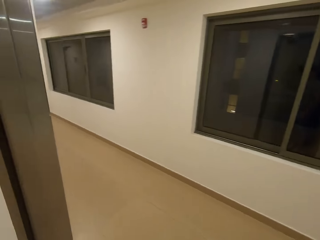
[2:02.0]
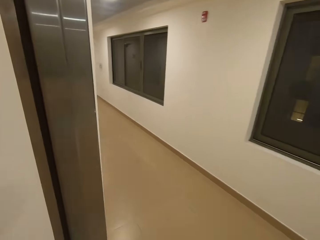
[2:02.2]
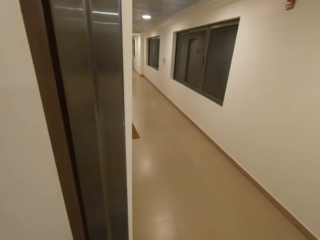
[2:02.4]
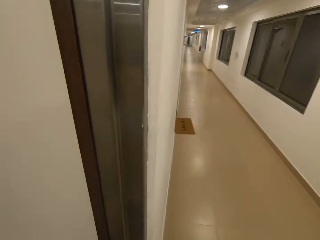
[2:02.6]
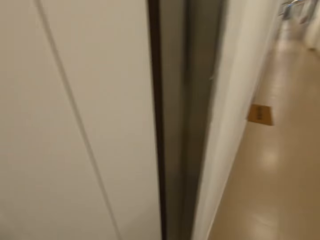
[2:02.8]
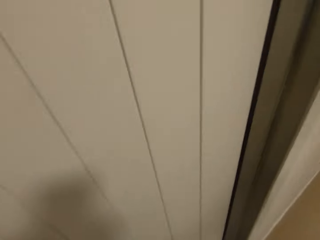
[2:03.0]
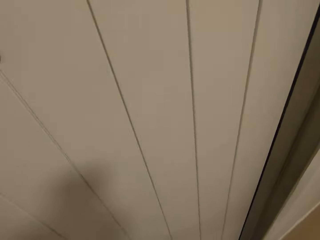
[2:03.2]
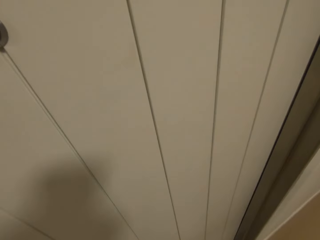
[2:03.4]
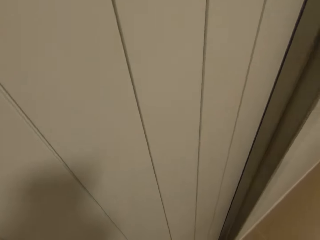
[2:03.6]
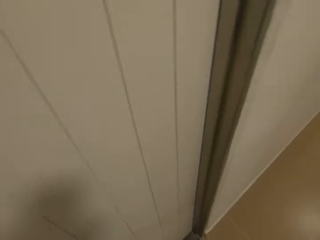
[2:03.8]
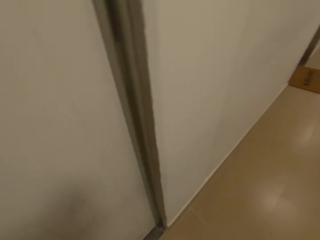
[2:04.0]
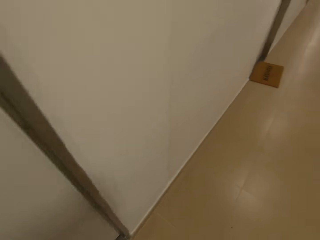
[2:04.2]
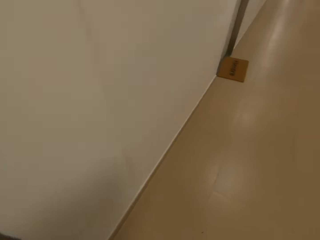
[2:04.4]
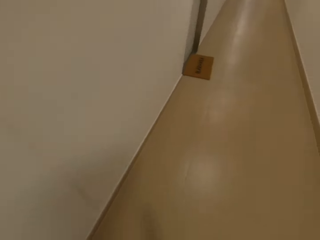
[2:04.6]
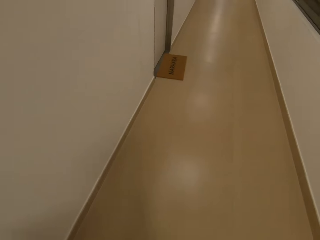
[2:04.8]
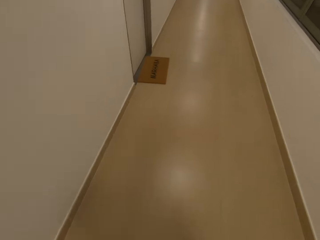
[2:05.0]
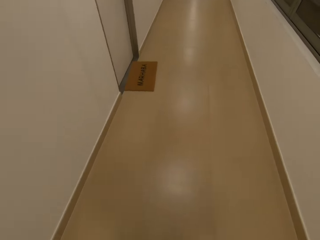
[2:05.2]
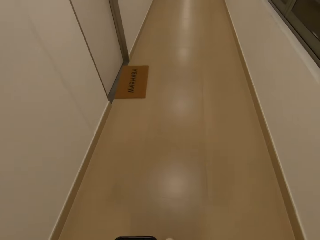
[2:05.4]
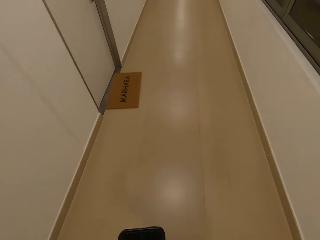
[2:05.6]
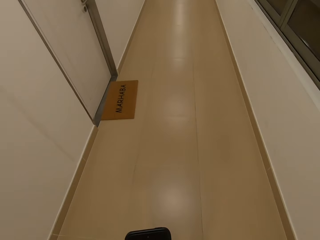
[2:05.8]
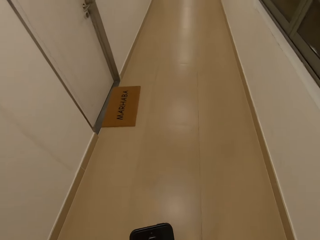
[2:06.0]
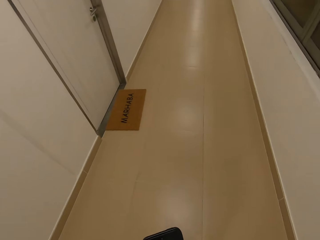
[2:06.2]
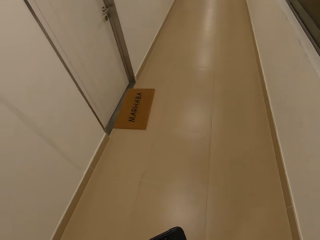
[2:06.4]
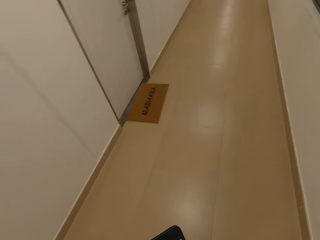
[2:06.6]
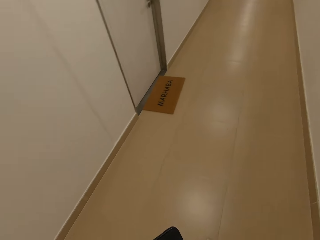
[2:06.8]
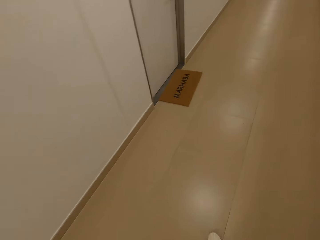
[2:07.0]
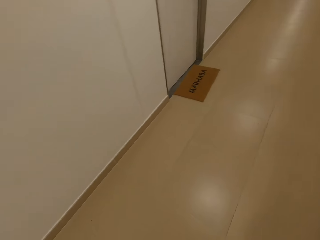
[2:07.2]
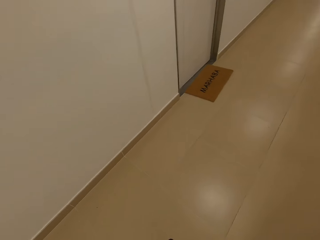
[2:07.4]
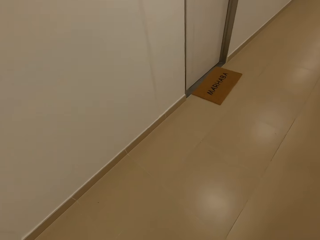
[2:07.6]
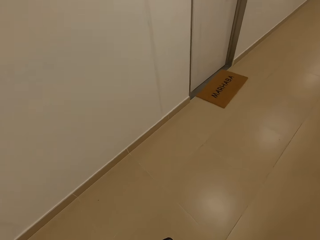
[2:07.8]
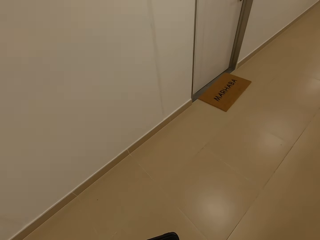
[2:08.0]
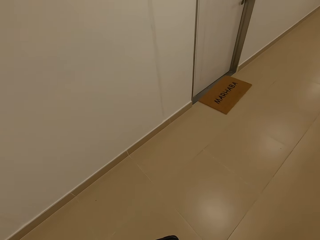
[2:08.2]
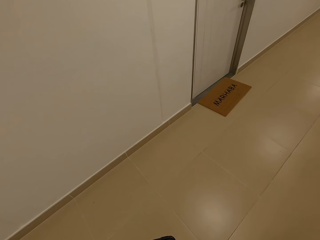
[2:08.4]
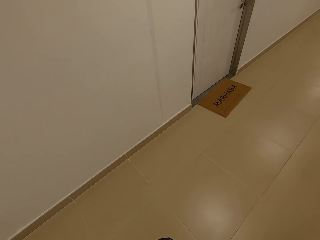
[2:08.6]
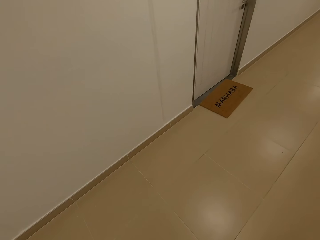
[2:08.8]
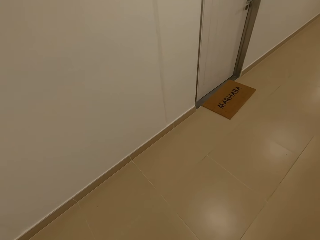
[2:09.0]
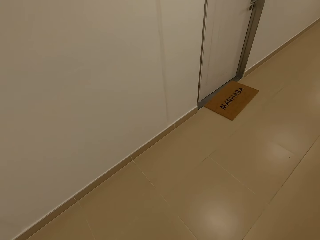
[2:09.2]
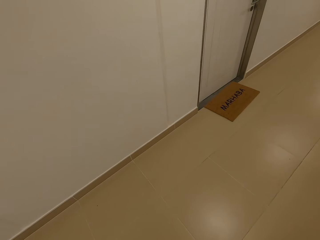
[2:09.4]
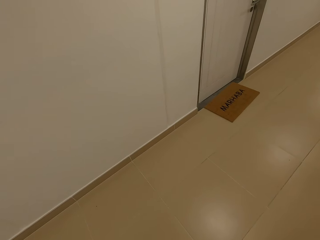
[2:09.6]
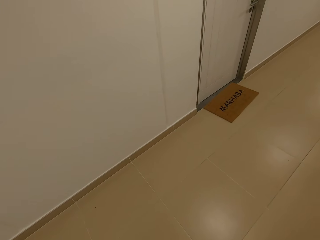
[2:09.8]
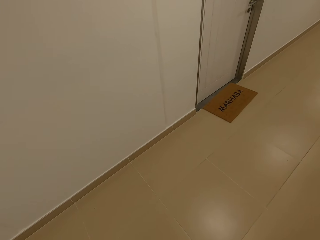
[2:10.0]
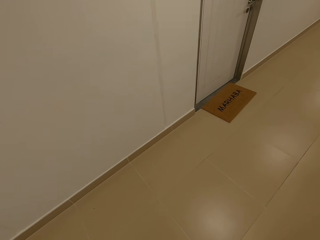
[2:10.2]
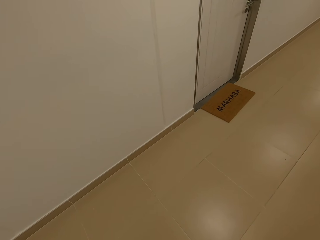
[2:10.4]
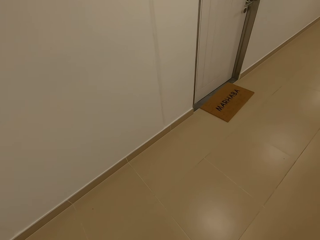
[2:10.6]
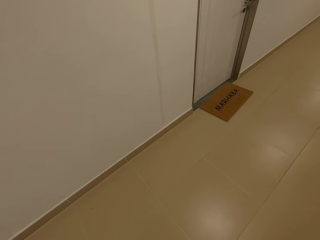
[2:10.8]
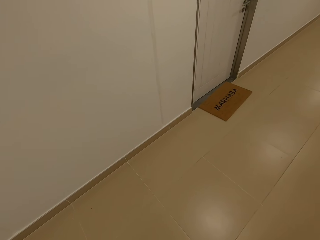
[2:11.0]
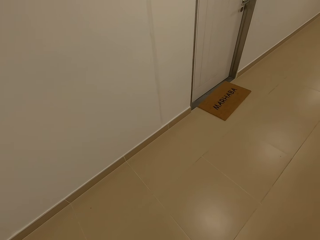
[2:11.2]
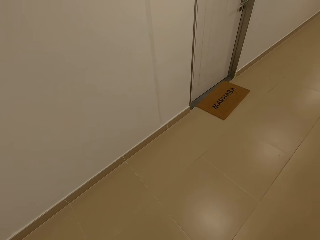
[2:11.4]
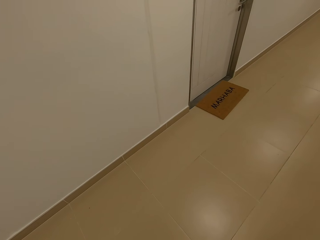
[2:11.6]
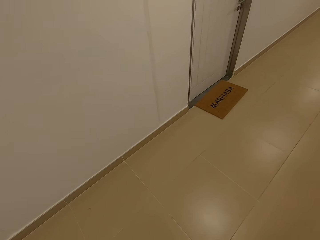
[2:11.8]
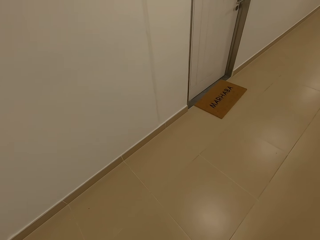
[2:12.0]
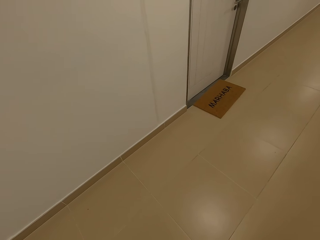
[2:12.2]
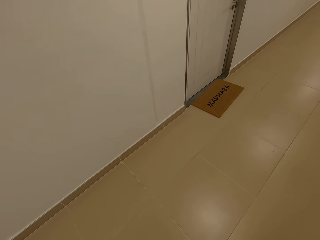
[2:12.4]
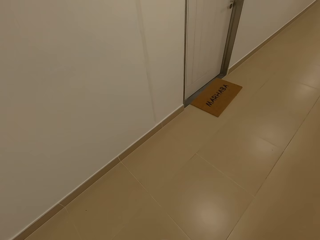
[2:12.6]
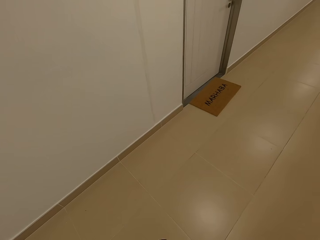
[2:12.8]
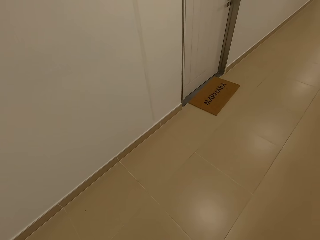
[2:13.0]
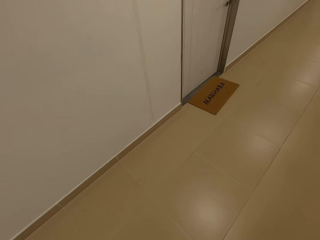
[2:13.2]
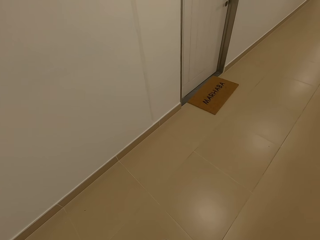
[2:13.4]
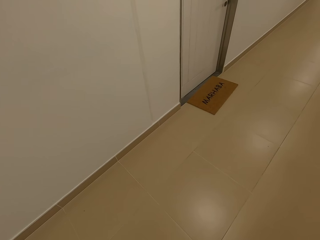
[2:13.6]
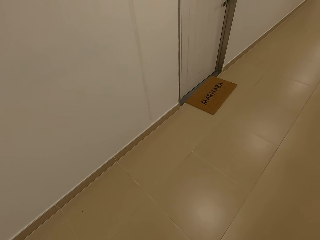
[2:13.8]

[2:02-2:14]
The camera wearer closes the door. They walk around the corridors. They look around the corridor.

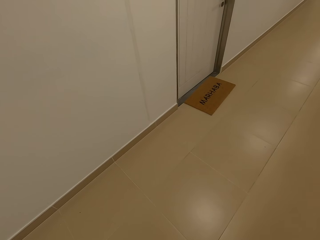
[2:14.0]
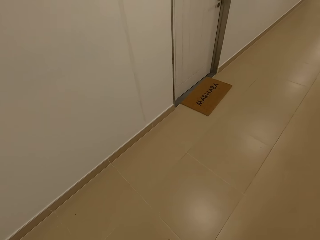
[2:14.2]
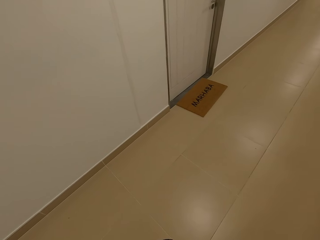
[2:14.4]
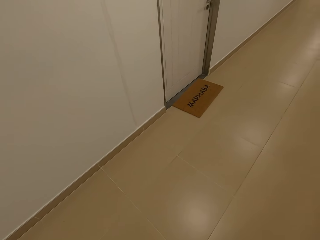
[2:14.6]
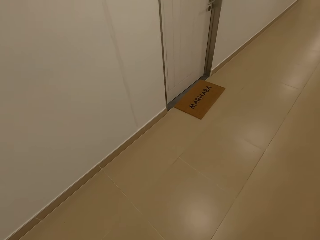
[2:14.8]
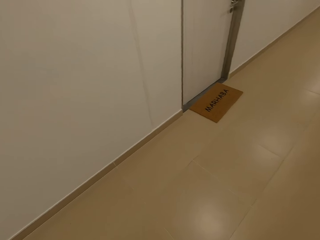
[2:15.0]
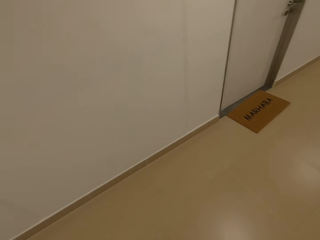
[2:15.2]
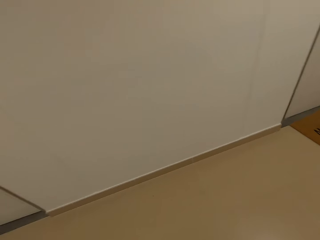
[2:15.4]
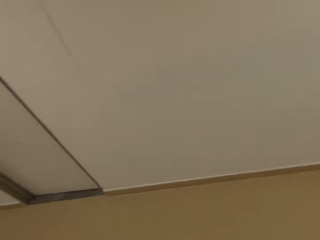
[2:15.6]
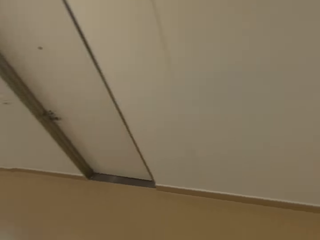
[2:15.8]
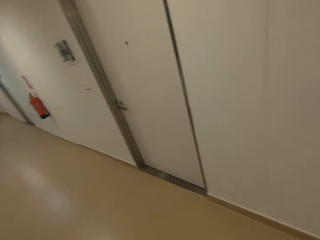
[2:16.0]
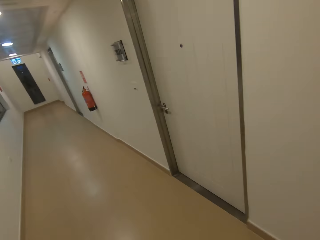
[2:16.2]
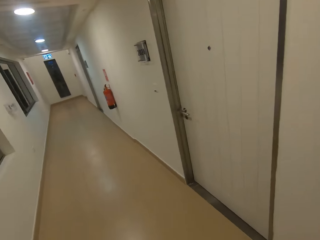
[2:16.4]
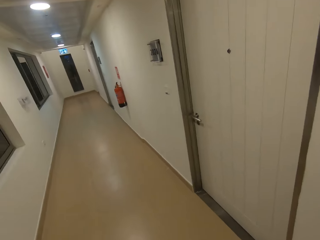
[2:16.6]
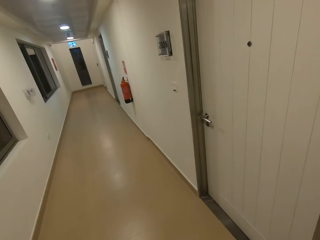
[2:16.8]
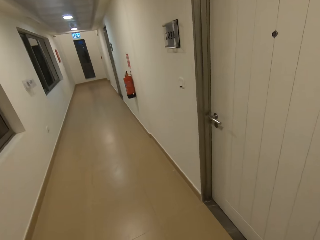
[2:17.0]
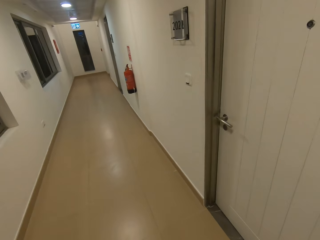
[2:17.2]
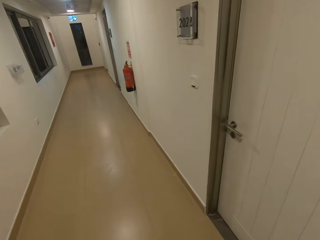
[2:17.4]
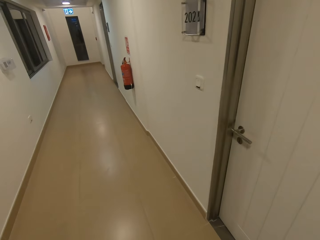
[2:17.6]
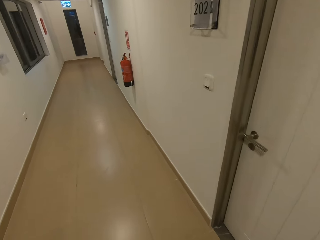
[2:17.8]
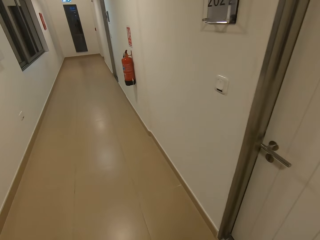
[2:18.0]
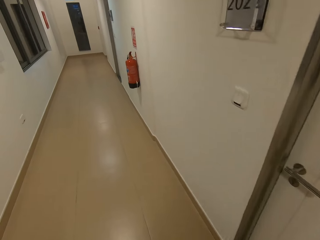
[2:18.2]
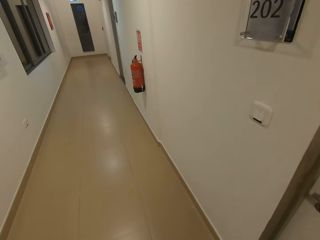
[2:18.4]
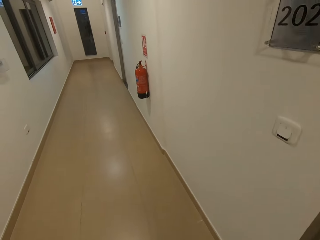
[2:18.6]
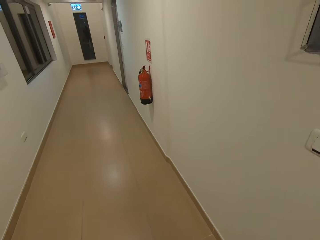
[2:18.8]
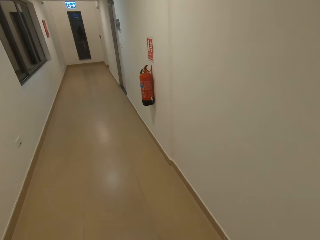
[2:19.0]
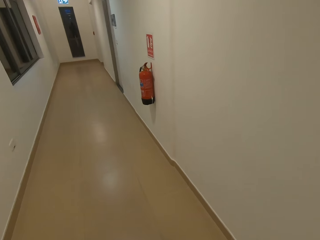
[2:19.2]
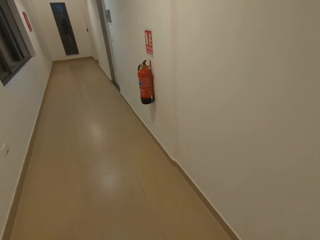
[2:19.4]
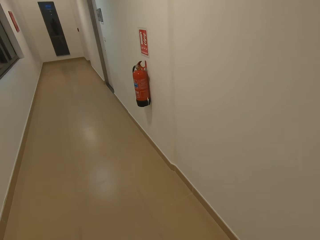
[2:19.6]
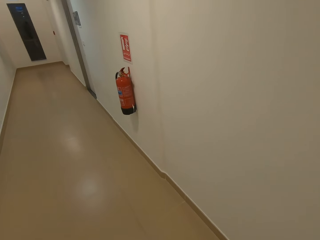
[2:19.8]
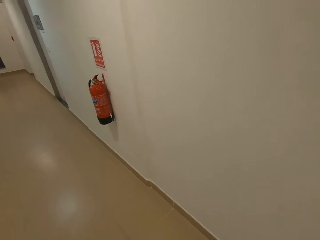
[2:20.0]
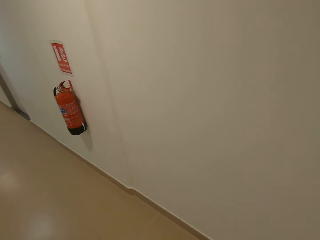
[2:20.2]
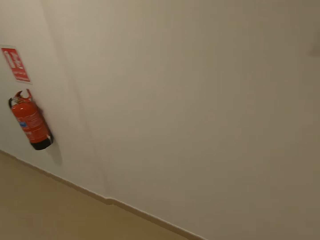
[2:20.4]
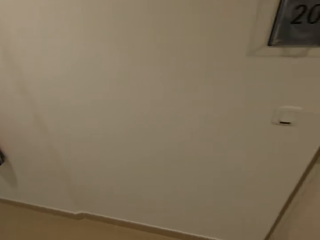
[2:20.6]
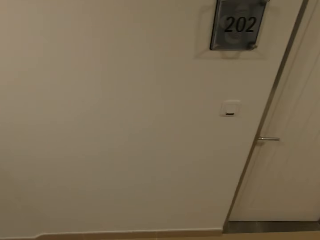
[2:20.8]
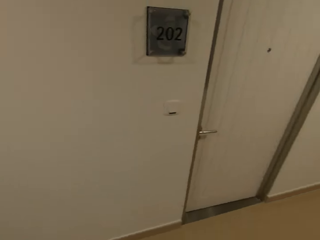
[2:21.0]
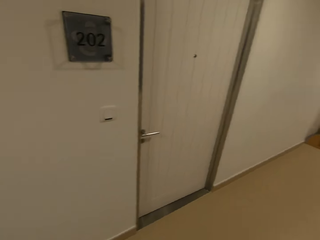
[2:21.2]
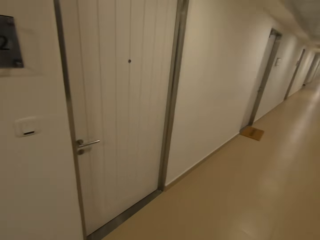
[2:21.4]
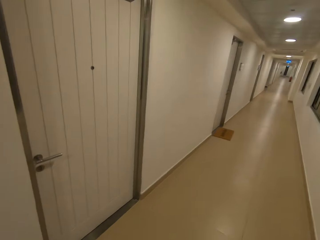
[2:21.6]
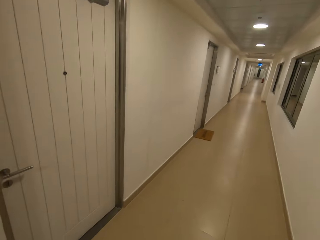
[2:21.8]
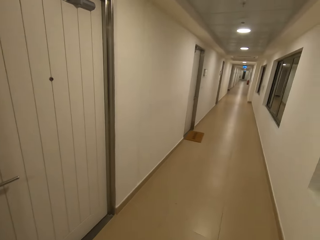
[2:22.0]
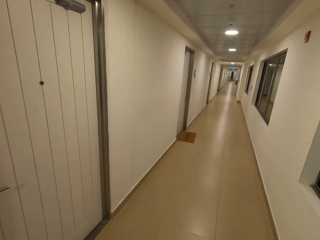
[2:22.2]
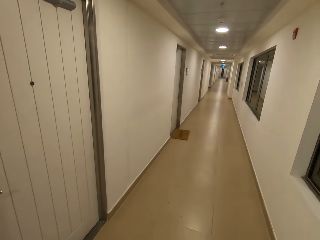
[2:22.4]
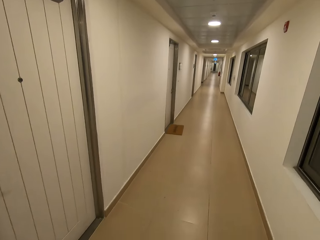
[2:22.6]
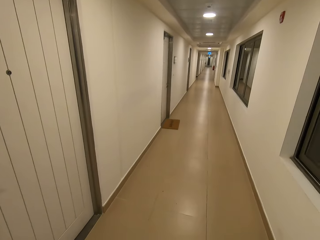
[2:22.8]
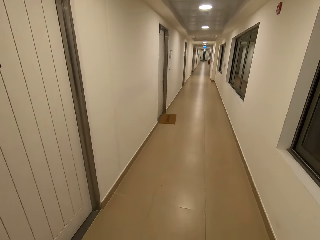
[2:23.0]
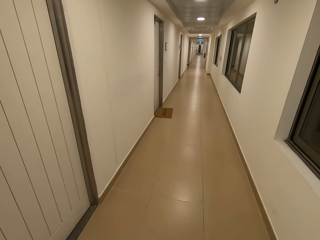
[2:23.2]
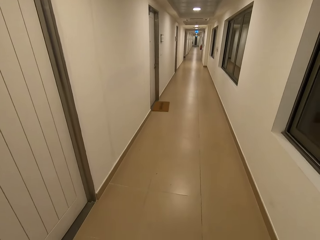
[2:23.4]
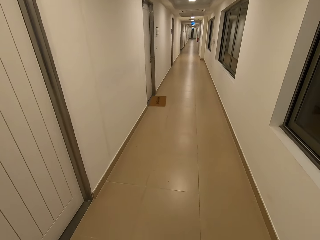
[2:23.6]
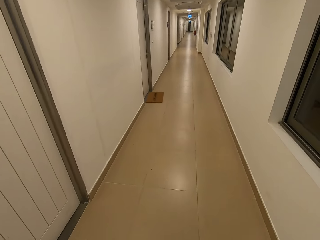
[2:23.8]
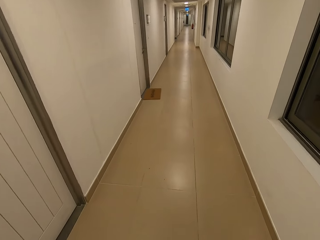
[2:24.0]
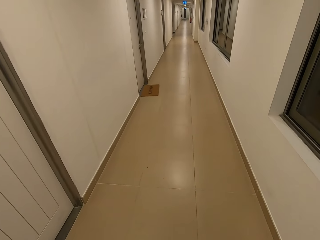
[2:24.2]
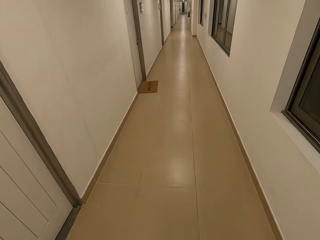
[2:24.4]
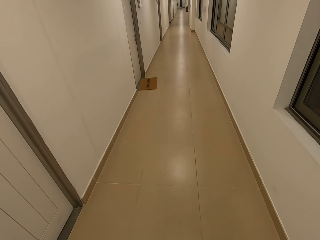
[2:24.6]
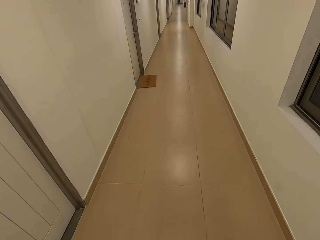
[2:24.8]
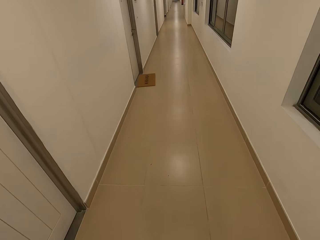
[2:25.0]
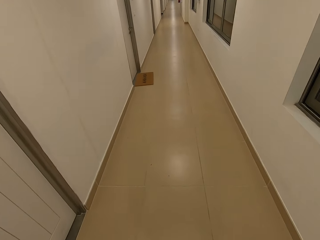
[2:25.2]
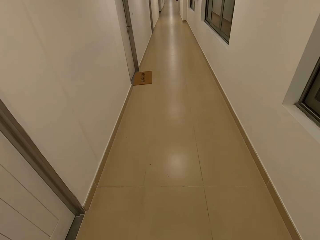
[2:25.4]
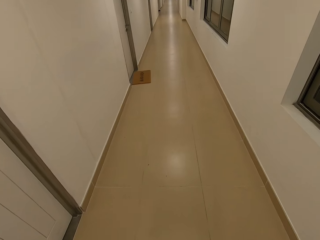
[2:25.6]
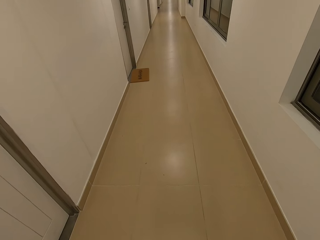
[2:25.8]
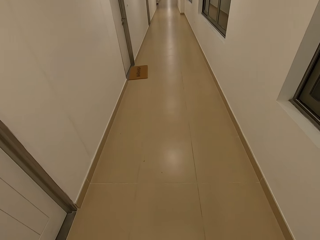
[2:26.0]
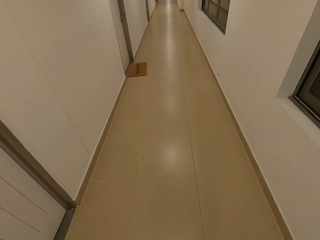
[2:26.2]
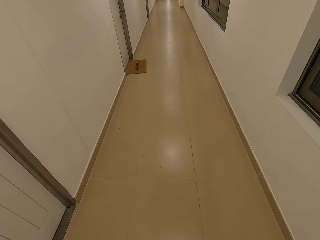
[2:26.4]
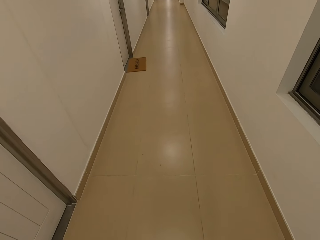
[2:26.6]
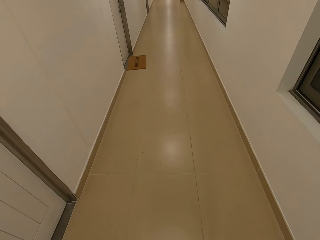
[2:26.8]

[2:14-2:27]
The camera wearer walks around the corridors. They turn around. They look around the corridor.
